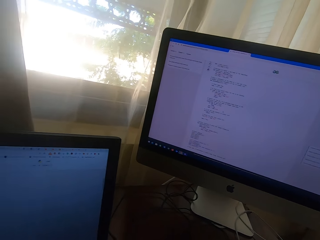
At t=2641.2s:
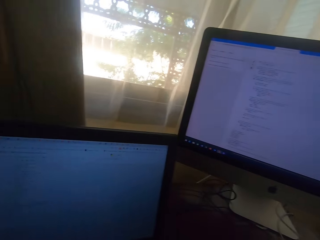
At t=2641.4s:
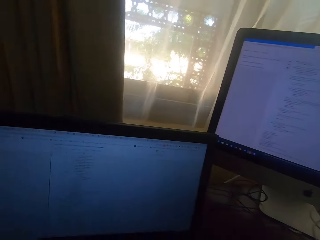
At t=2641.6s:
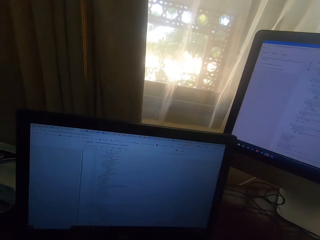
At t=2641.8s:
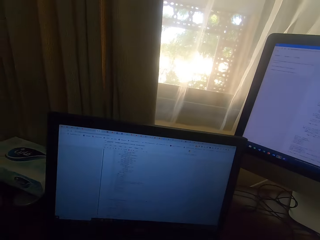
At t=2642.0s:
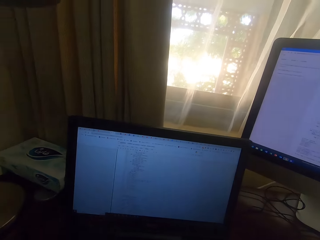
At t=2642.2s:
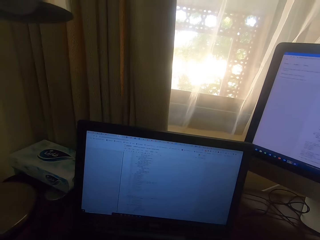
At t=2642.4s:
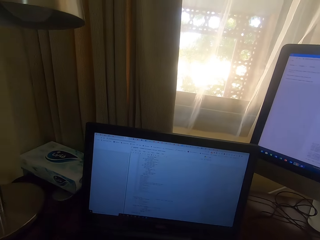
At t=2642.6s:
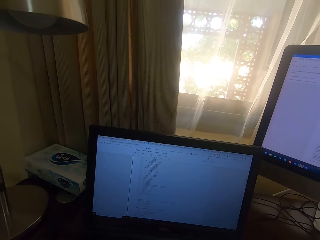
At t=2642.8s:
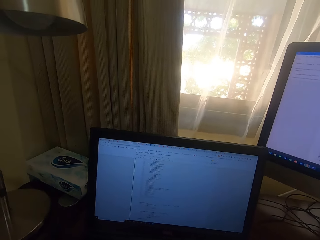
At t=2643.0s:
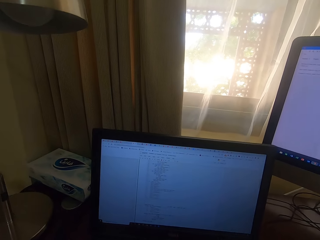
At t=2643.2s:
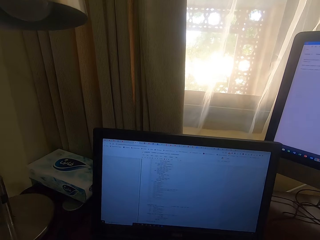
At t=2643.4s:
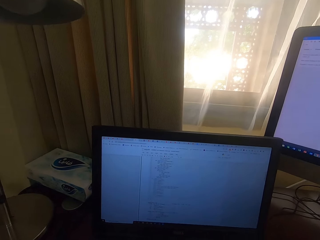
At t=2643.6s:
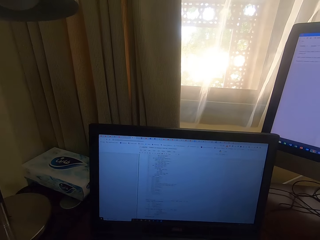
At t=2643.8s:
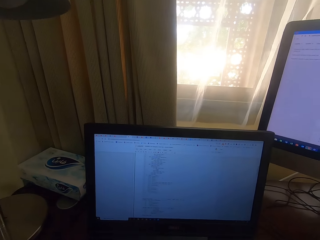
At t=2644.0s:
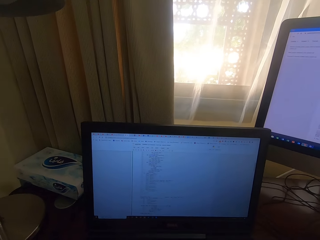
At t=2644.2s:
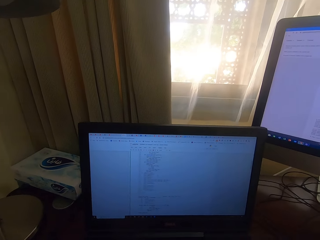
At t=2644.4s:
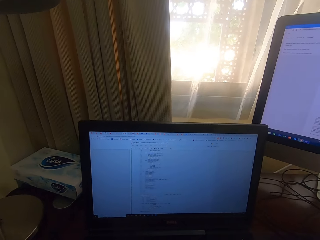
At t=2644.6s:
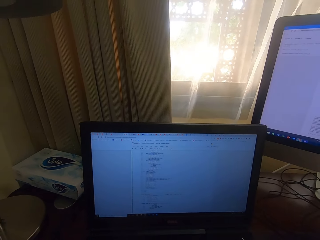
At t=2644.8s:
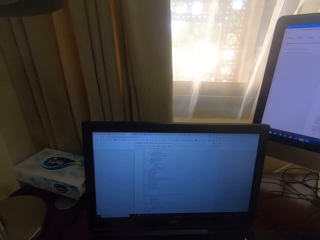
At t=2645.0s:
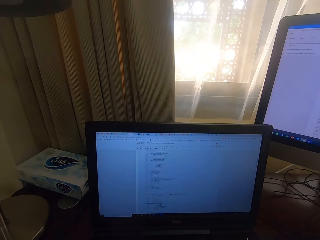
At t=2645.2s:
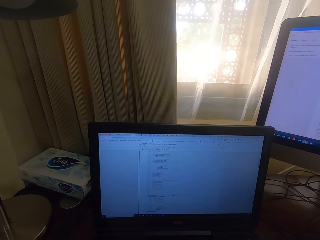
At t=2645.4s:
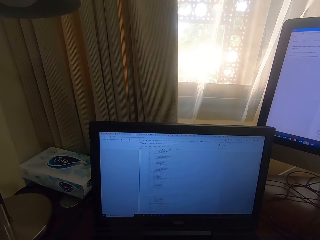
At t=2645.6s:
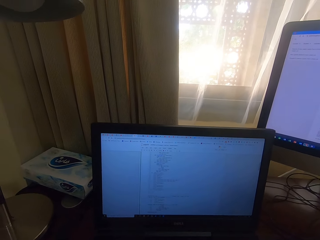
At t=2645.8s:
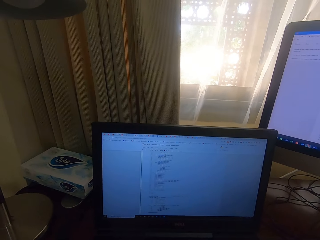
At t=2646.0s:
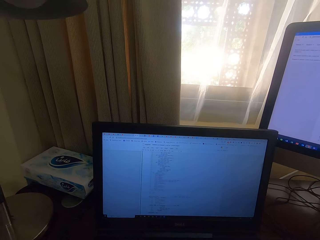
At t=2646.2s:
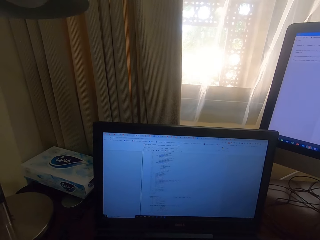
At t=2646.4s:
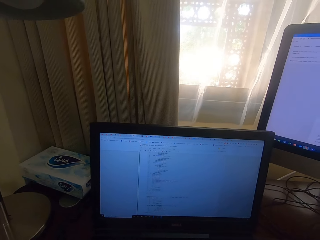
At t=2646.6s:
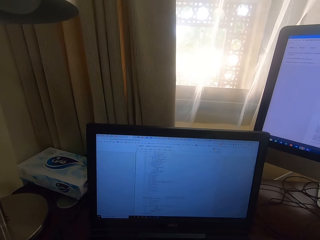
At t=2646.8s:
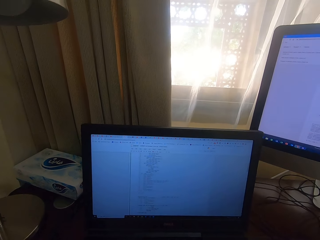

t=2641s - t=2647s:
The camera wearer looks at the laptop.

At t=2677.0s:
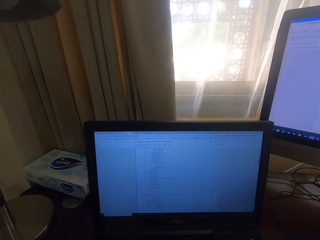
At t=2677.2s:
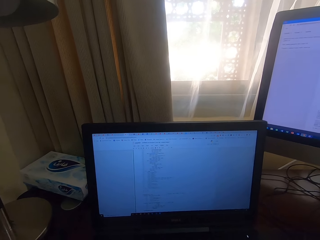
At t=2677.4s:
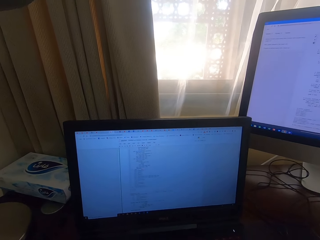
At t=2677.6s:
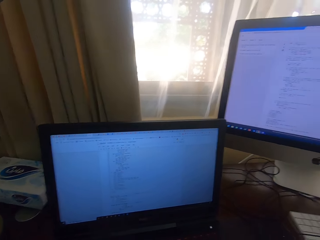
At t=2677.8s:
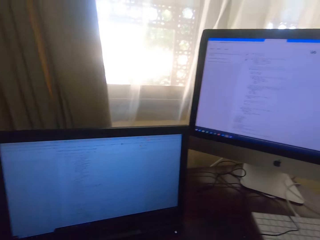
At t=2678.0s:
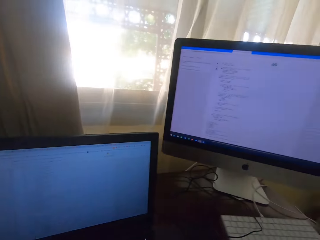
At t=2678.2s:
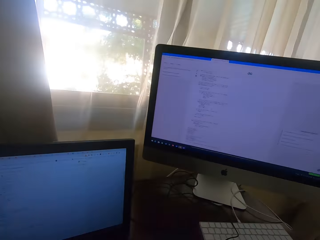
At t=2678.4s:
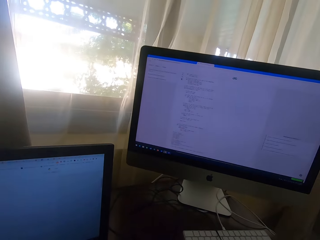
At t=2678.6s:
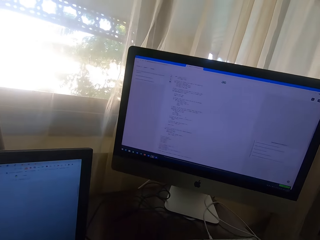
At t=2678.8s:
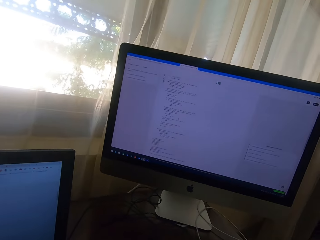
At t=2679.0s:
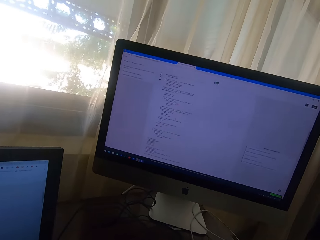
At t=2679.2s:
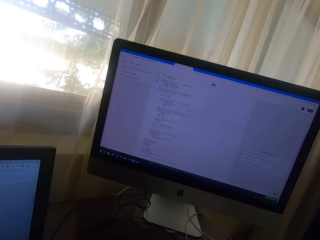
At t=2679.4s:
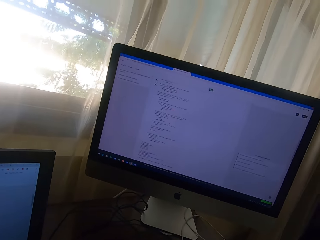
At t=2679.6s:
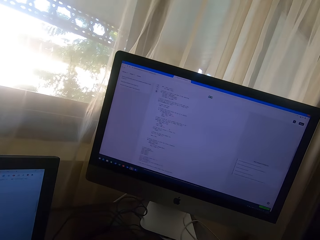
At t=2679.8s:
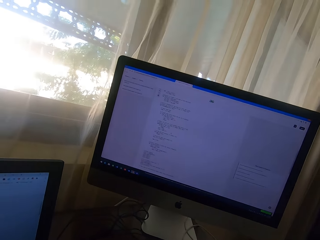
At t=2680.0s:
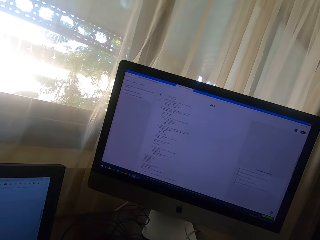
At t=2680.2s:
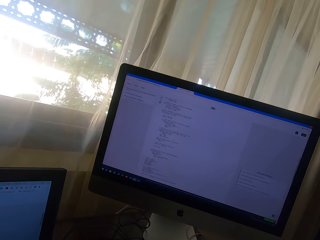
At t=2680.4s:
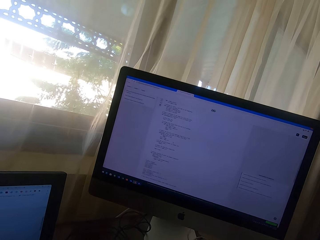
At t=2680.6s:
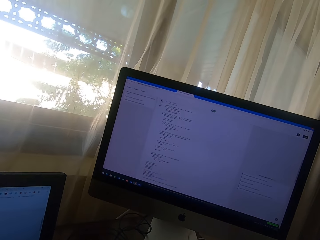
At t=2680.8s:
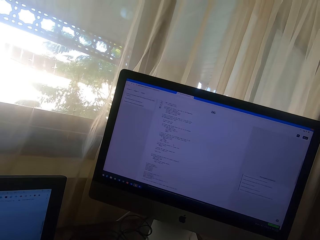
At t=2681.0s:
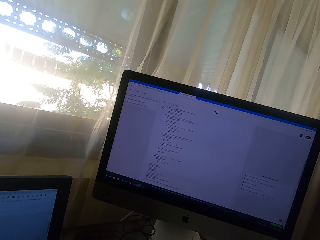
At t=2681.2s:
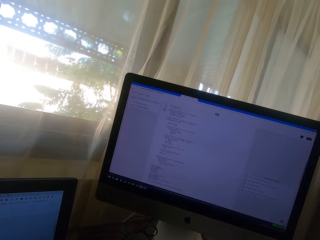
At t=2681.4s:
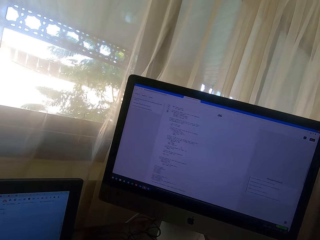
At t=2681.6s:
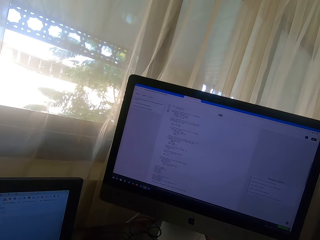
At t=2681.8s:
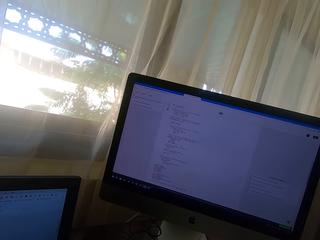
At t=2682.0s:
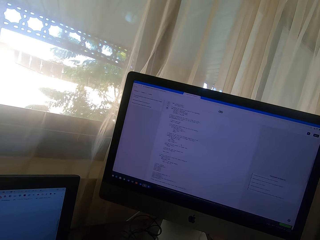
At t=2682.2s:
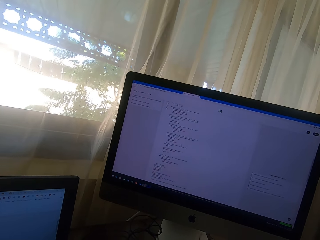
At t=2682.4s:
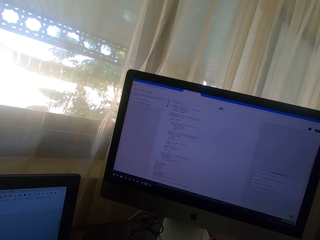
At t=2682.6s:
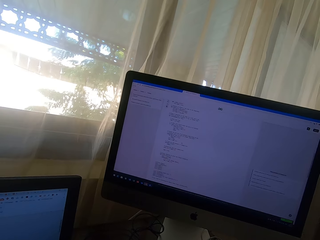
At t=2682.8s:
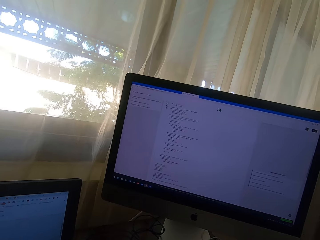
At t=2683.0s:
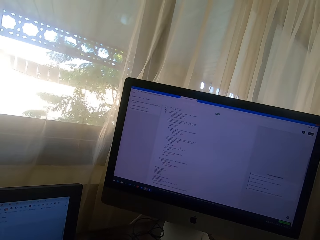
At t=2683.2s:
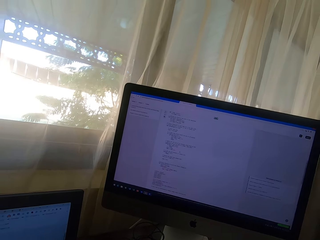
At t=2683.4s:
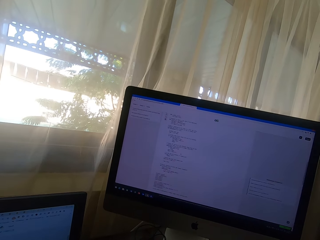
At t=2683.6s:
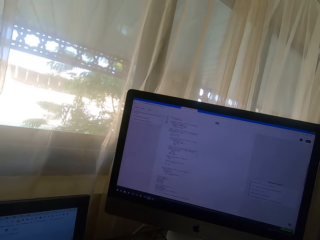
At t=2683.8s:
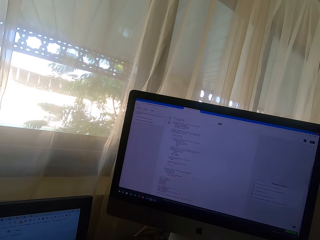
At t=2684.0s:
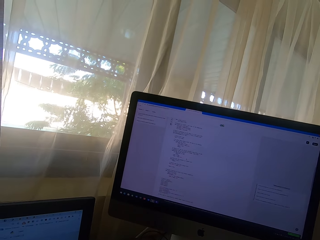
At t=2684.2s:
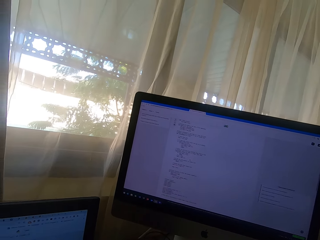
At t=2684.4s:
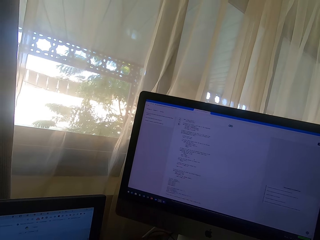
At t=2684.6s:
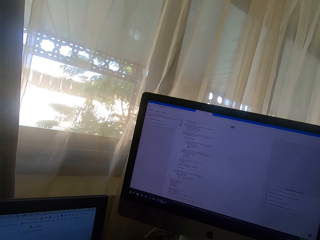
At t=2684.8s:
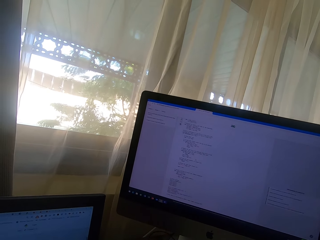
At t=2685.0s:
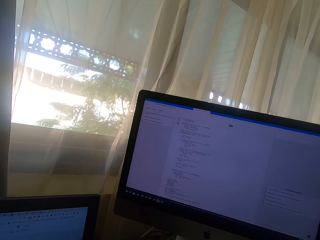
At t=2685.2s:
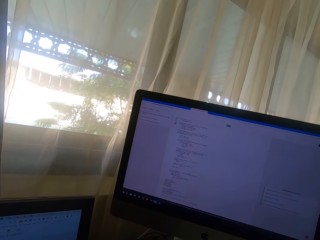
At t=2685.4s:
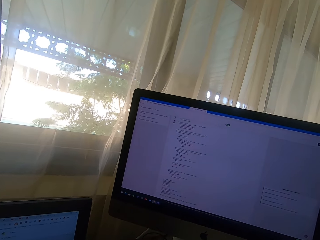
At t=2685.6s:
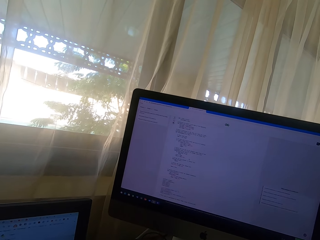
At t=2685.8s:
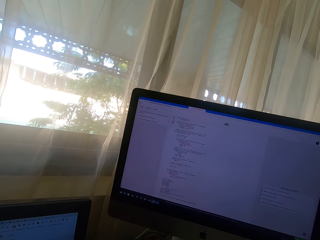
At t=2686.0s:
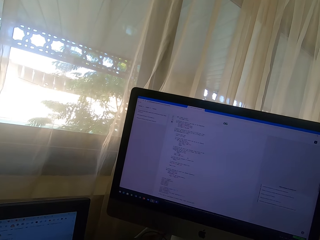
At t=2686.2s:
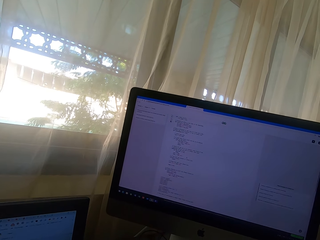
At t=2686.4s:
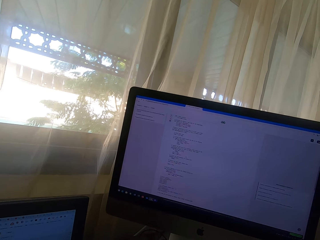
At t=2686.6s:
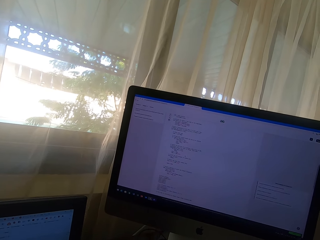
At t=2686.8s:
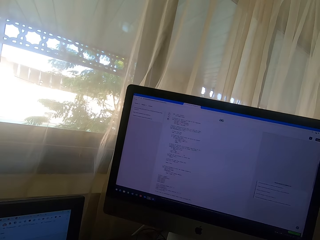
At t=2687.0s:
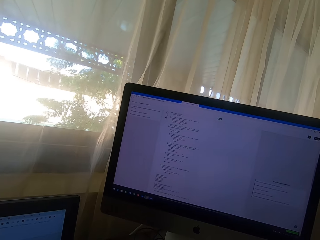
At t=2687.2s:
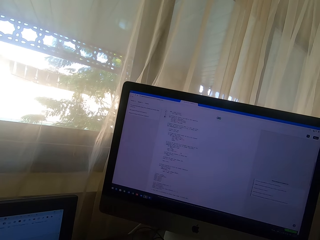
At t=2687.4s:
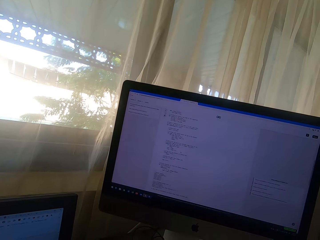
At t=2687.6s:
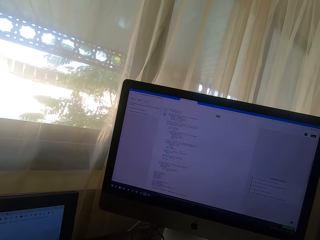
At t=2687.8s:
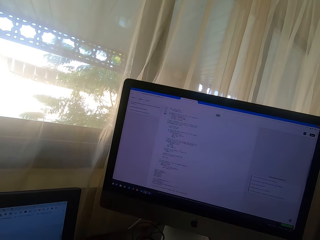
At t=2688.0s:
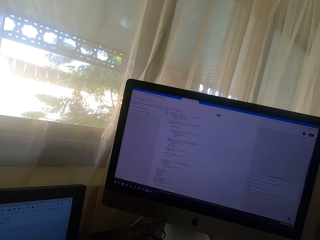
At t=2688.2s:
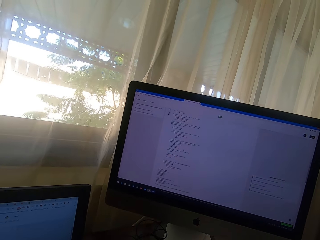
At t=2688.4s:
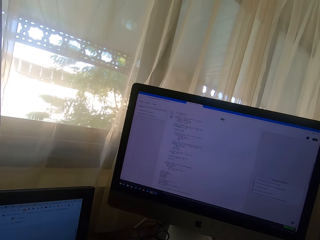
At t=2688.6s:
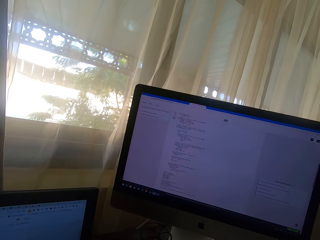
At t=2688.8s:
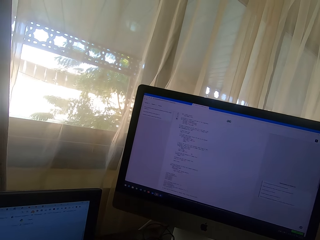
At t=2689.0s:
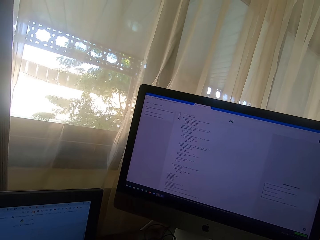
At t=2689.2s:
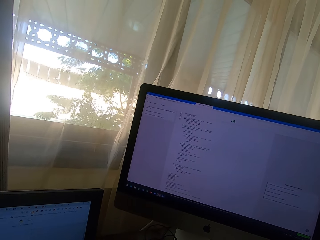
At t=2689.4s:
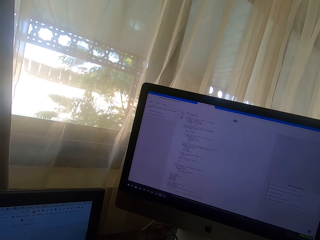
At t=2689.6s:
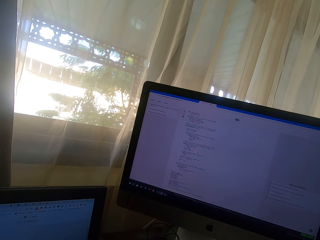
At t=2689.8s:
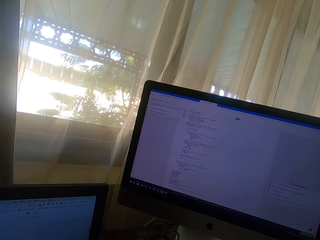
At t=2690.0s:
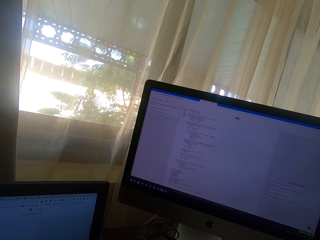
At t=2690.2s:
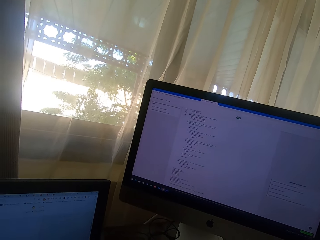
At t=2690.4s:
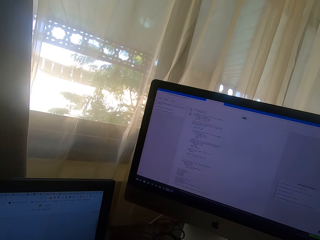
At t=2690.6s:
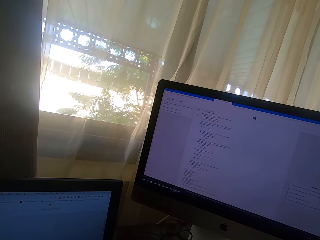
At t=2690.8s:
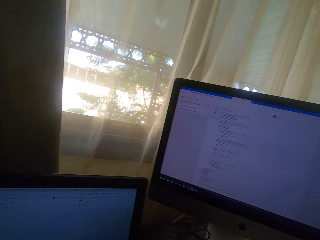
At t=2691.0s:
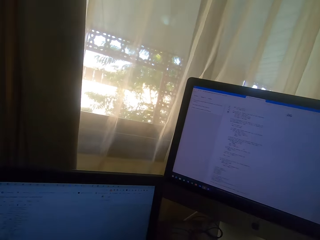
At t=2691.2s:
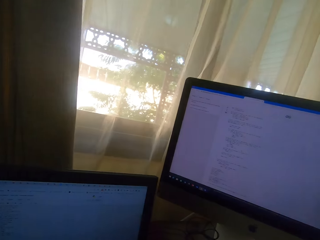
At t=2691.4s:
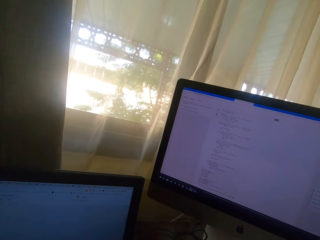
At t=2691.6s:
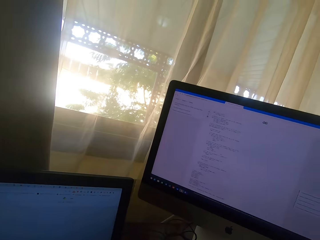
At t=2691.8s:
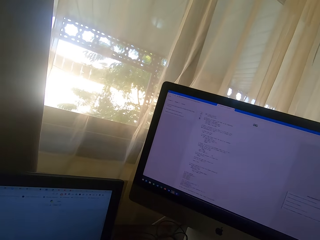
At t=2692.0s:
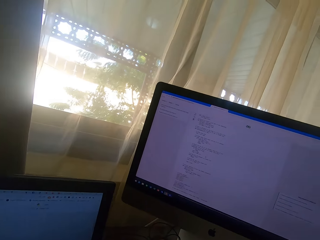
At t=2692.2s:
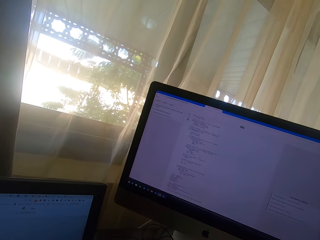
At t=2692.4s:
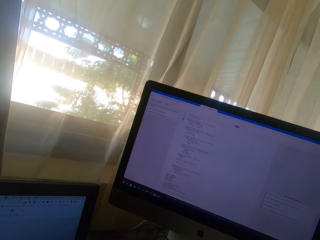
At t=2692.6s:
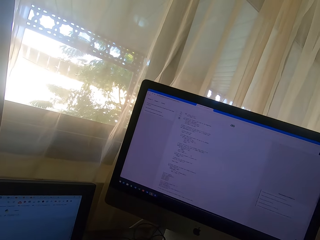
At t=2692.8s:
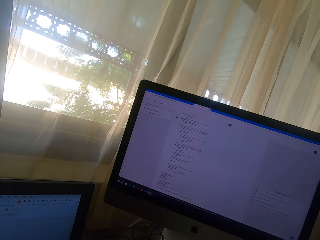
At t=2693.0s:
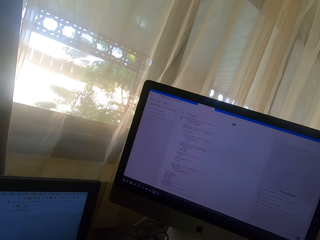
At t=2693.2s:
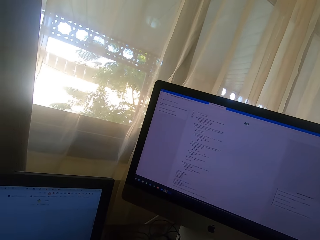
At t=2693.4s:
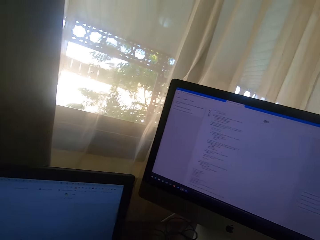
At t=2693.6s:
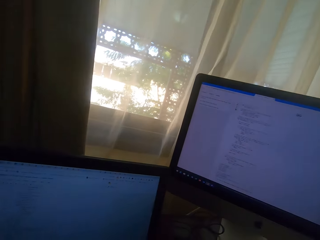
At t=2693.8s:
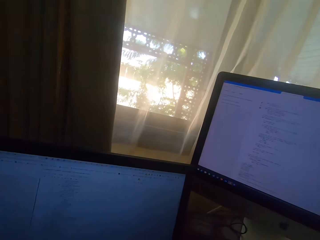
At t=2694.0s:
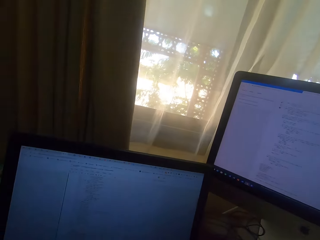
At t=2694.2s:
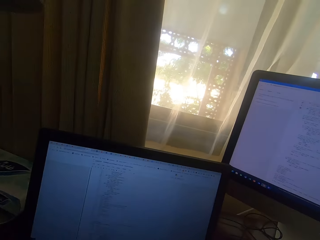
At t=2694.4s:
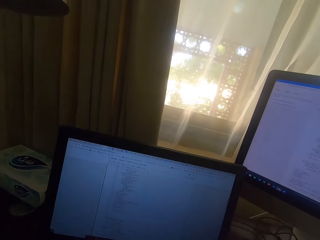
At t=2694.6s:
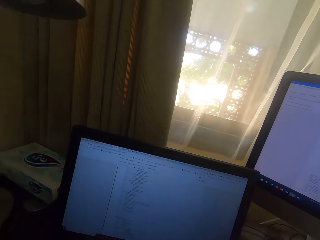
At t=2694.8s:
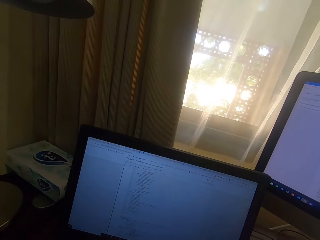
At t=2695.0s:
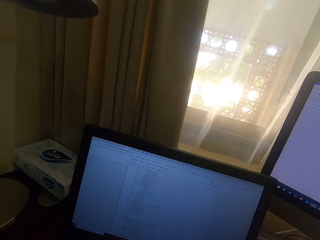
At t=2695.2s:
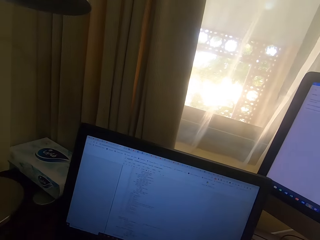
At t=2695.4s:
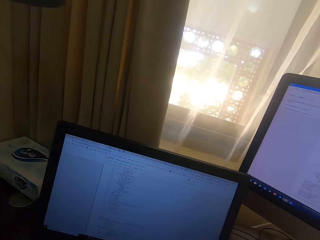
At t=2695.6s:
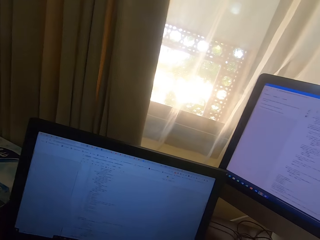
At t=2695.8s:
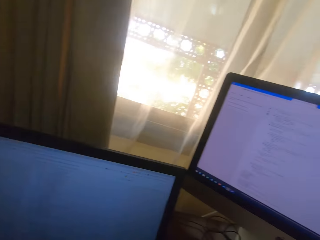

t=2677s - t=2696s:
The camera wearer looks at the monitor. They look at the laptop.
